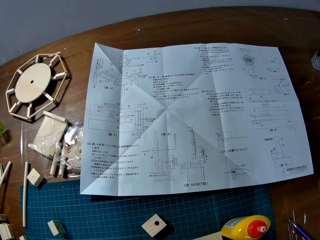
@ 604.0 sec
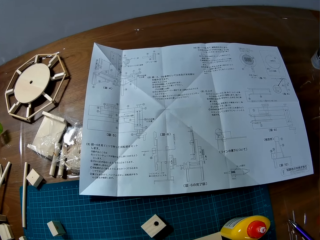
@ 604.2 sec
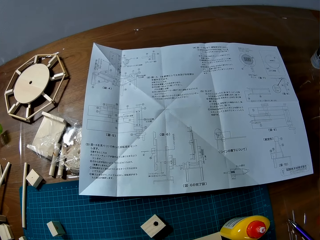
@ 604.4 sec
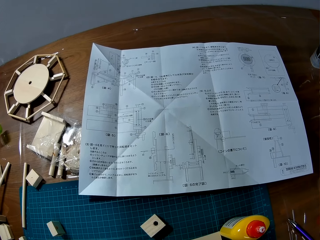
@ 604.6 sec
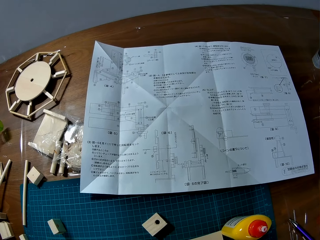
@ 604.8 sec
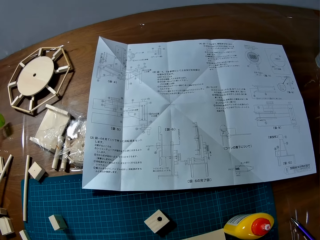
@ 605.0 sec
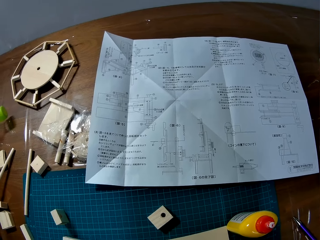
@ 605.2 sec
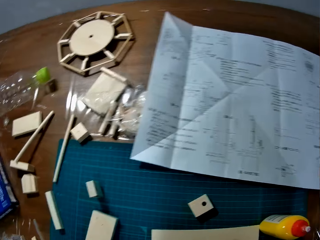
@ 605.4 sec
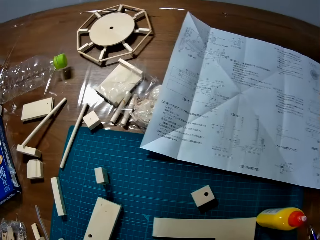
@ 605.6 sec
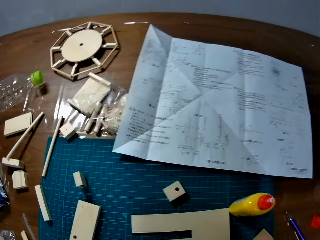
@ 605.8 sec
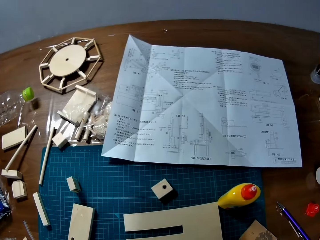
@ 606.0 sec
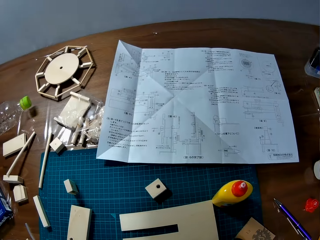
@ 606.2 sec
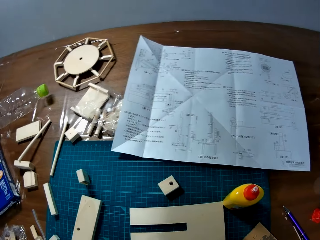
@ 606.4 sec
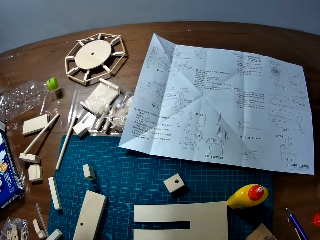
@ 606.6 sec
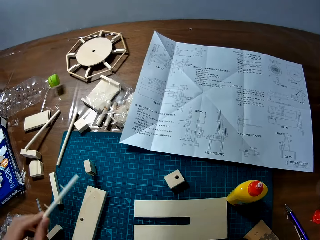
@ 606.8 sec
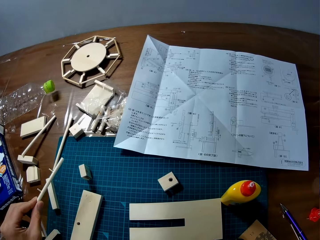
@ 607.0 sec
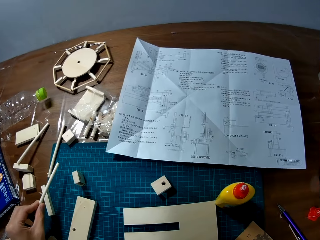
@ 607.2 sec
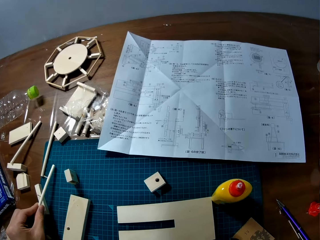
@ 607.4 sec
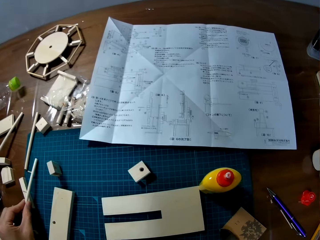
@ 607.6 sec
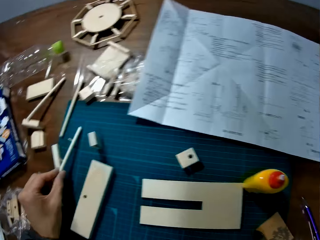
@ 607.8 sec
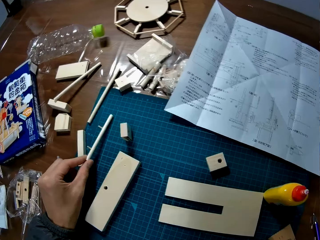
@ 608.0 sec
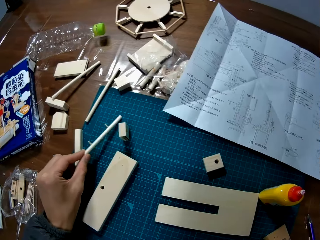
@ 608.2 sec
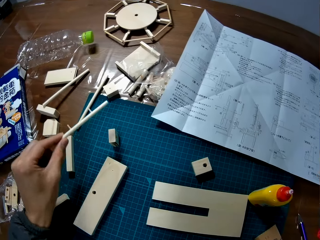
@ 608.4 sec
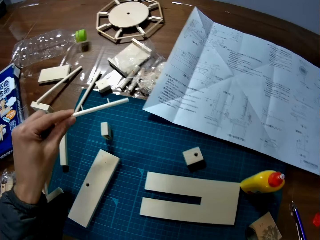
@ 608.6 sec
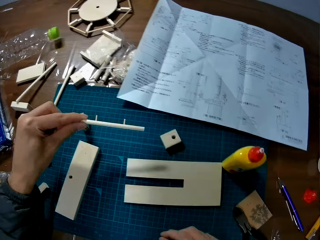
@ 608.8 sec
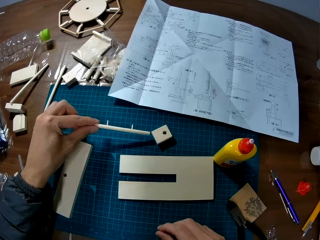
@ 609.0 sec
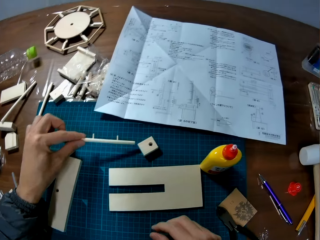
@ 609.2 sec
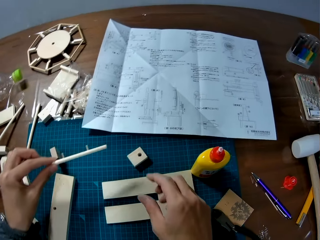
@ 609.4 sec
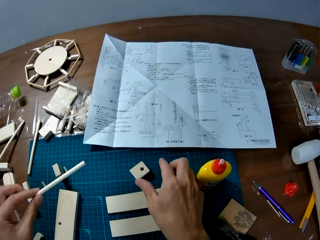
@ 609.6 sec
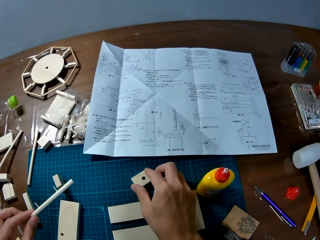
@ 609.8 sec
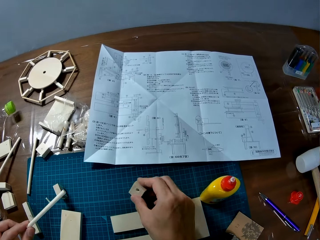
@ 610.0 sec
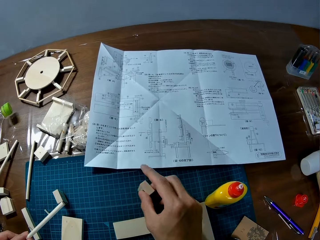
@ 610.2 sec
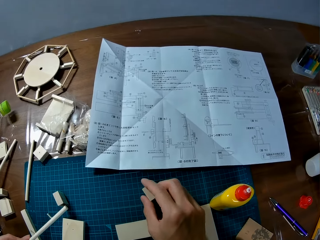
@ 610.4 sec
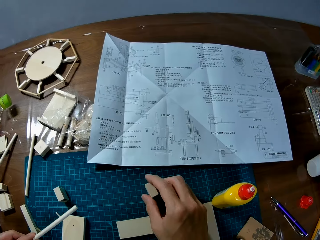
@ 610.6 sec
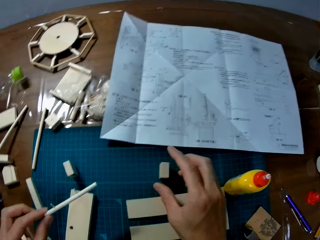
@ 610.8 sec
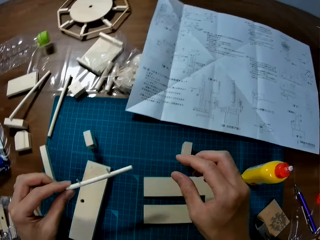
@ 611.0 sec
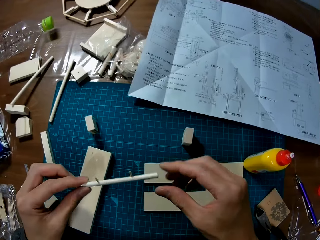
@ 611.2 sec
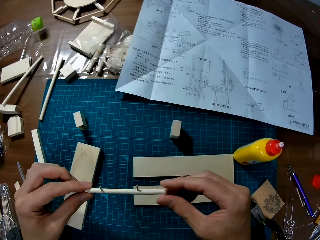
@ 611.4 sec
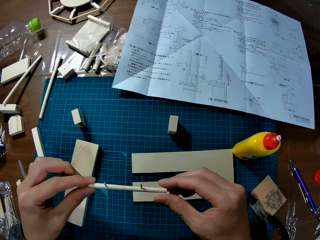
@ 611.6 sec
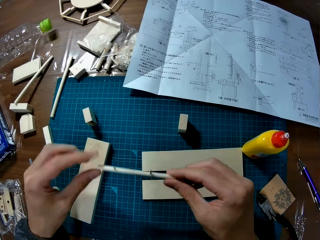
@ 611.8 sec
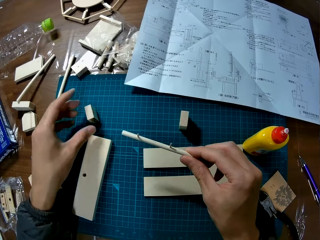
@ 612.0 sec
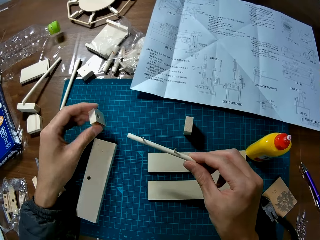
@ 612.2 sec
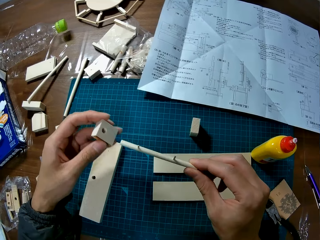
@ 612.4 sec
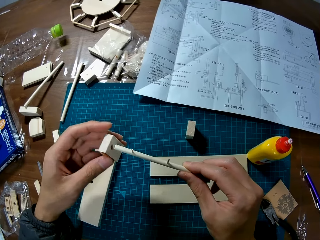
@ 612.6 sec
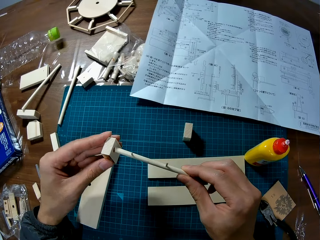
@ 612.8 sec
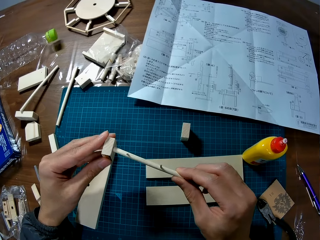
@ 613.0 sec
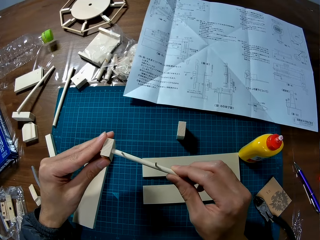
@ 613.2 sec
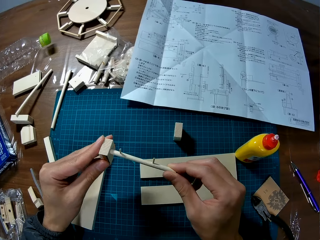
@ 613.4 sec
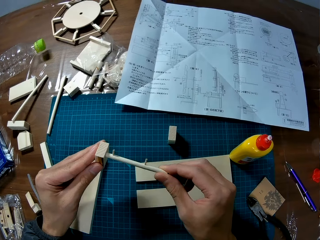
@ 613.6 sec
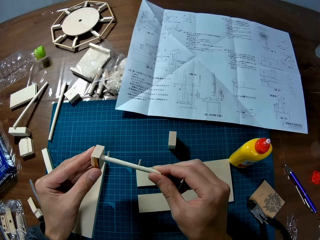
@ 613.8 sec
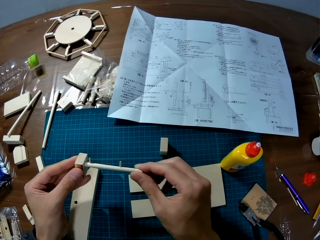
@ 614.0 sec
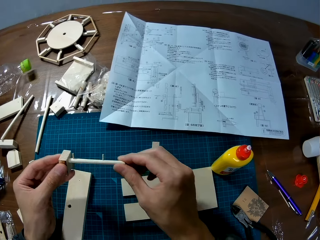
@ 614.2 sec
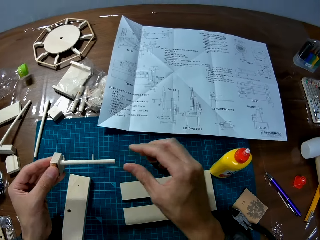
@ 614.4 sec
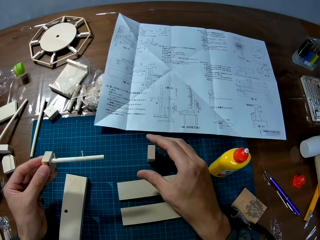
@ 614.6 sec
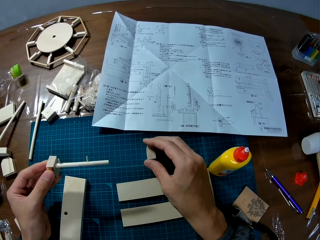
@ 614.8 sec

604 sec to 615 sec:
The camera wearer places the wood on the table, lifts the wood from the table, and grabs a piece of wood from the table. They adjust the wood pieces on the board. They touch the wood. They assemble the wood pieces.

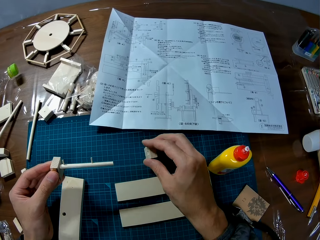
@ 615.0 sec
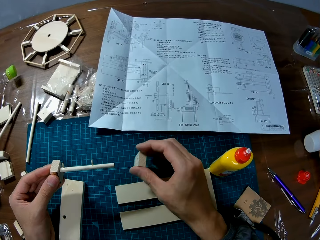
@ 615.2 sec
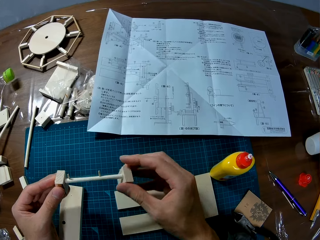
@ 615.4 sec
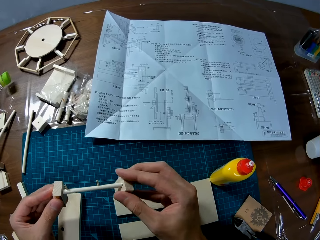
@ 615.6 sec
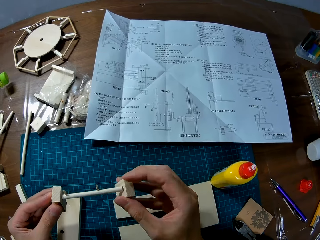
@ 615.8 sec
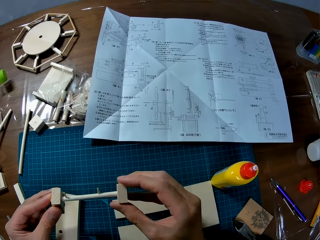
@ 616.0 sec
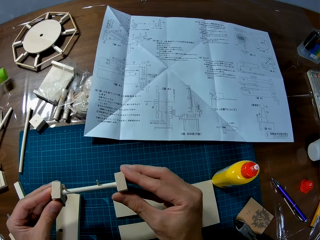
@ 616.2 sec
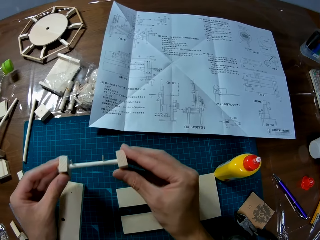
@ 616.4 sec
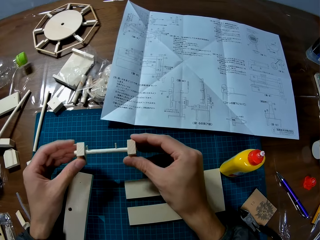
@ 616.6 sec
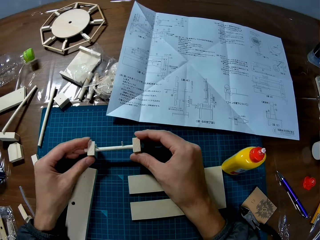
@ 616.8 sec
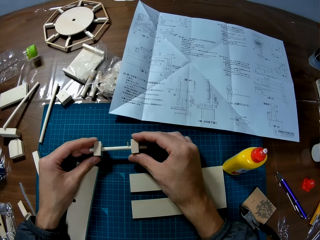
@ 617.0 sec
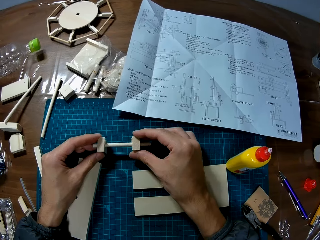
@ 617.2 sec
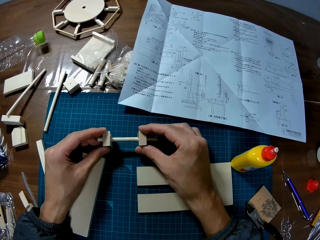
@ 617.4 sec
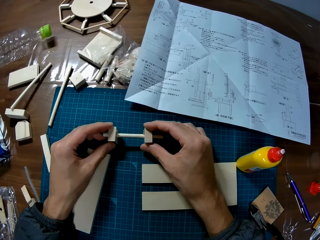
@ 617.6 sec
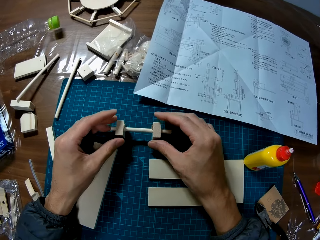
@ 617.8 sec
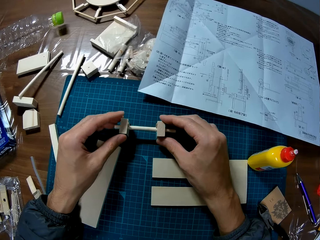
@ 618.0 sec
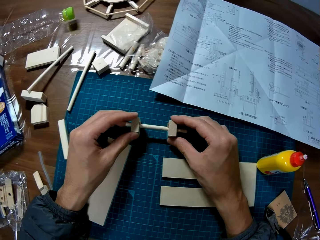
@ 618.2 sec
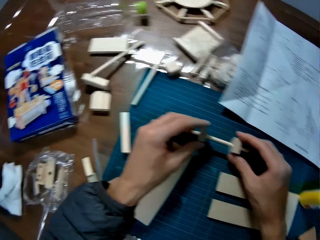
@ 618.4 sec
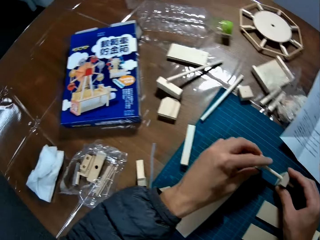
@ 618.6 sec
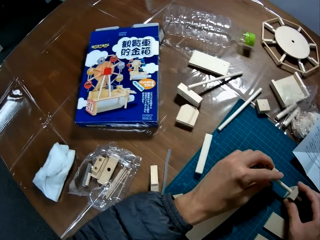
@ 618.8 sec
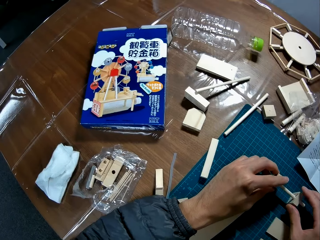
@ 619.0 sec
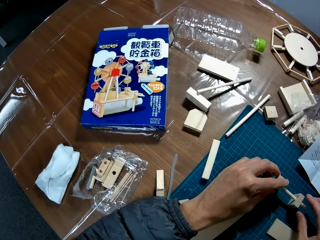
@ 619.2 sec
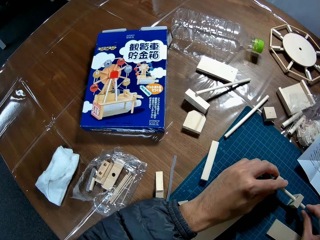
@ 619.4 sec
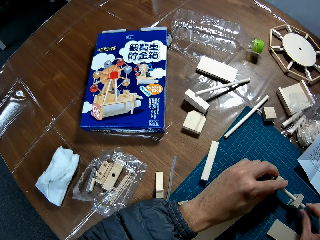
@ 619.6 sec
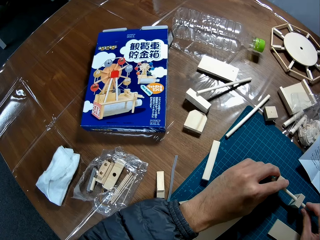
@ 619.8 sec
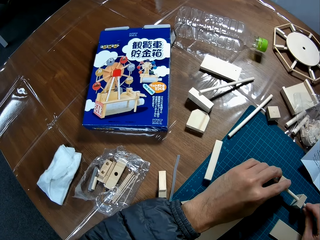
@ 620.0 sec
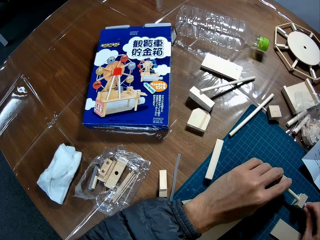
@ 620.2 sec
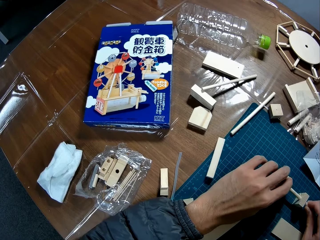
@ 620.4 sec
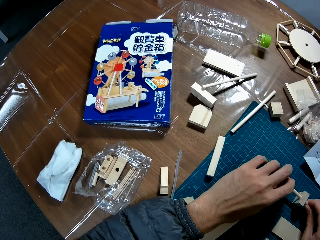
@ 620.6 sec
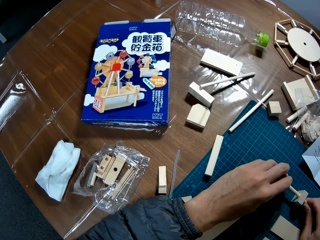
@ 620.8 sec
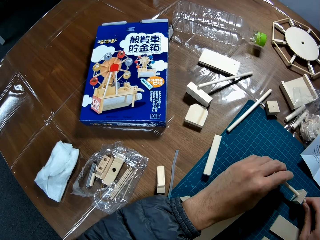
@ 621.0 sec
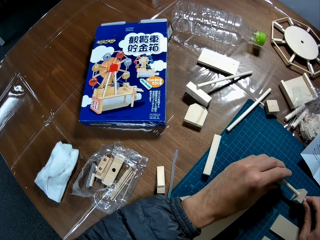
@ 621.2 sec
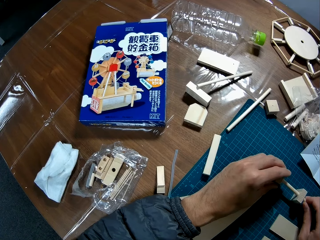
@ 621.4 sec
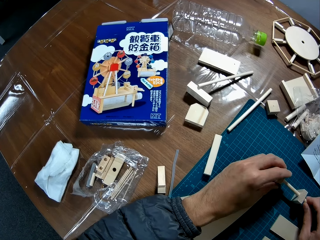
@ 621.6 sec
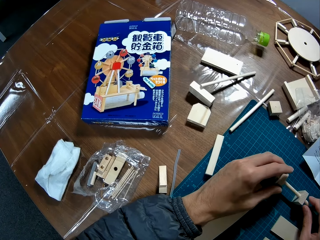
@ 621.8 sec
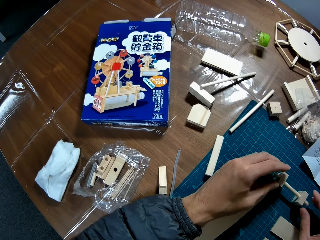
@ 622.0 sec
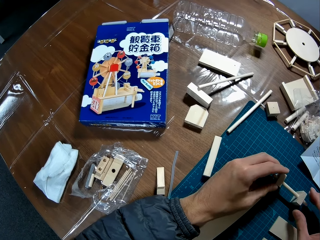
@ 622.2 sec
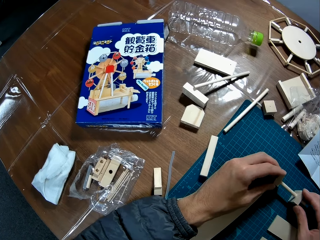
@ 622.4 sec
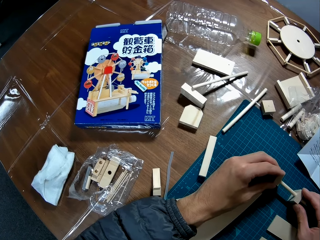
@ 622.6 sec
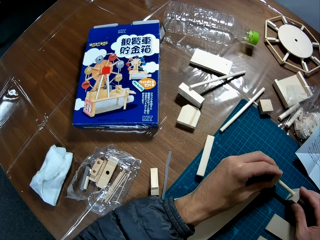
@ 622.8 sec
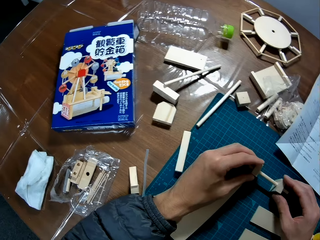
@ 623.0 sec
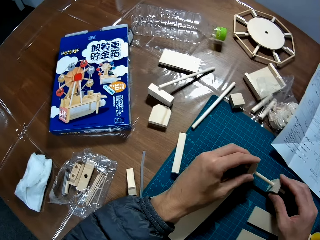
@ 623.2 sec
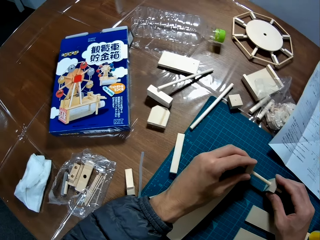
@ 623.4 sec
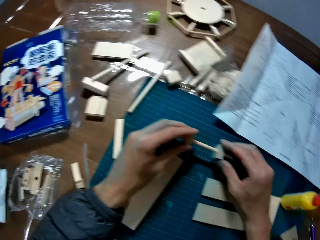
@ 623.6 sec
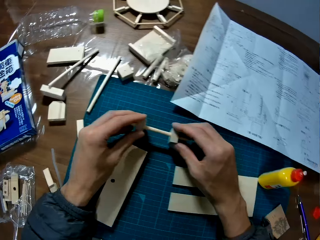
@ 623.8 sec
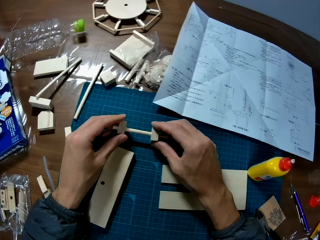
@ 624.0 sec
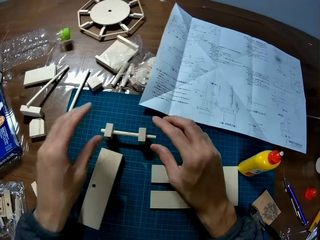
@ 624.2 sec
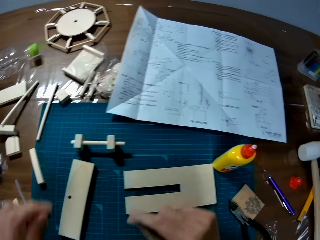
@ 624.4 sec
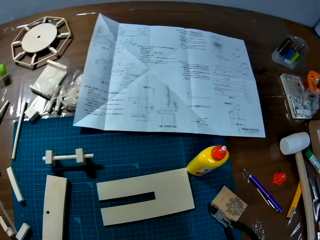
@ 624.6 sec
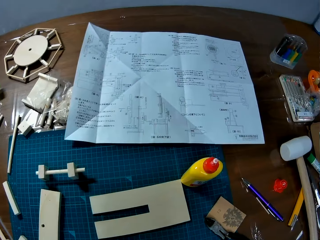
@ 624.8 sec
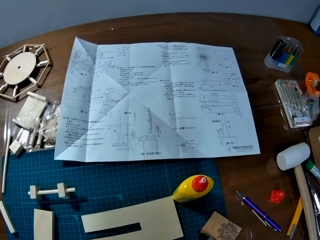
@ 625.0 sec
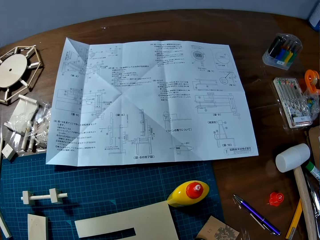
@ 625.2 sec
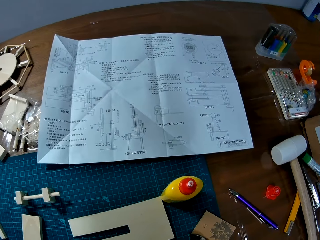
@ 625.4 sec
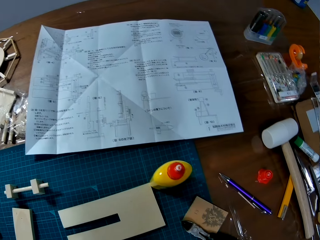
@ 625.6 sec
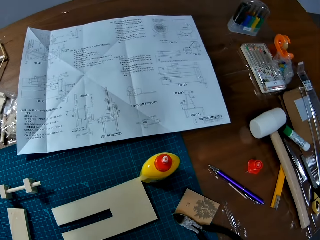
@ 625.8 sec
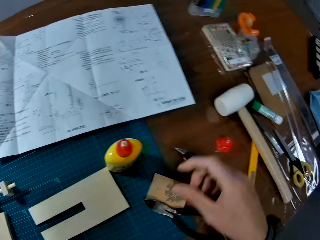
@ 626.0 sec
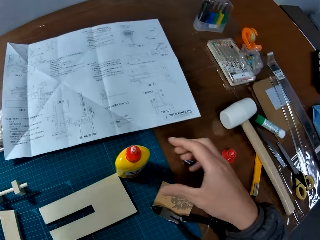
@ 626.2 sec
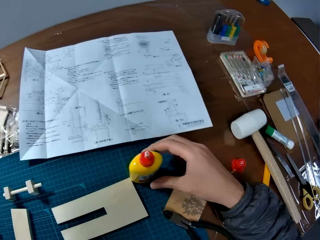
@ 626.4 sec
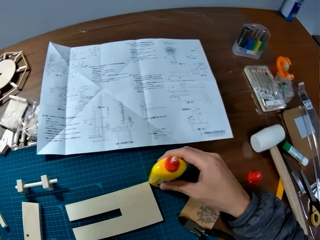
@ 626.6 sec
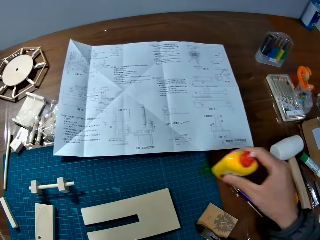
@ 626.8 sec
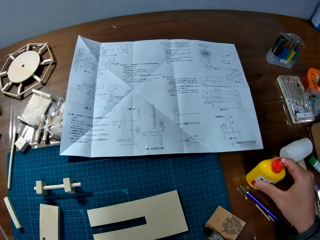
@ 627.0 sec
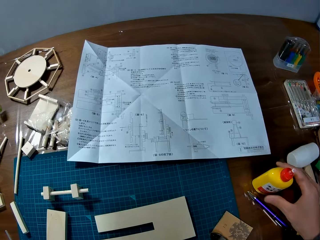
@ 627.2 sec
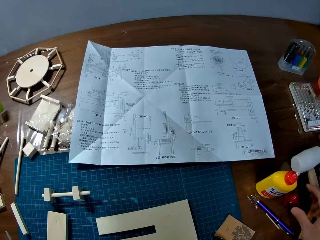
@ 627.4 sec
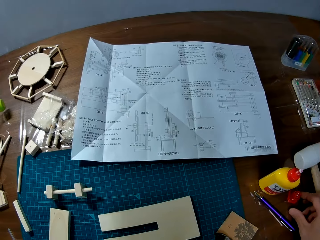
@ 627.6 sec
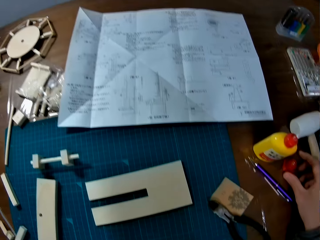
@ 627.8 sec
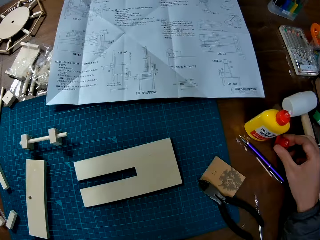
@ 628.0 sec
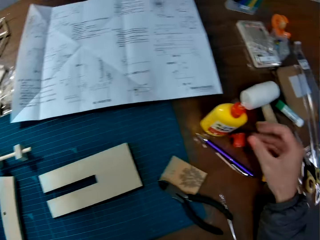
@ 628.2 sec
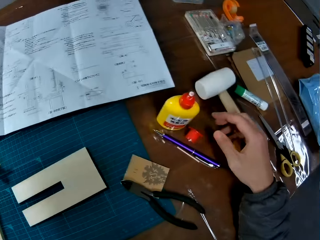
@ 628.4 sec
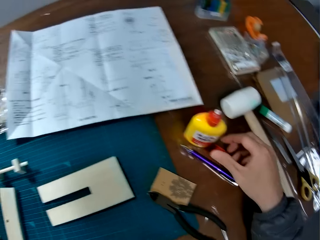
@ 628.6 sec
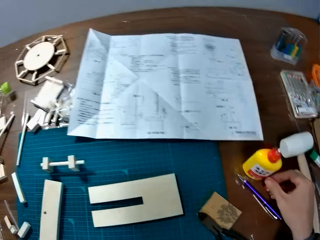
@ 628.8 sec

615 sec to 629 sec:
The camera wearer takes another piece of wood from the table. They fix the woods together. They place the wood assembly on the table. They look around on the table. They place the wood assembly on the table. They look around on the table. They move the adhesive bottle. They take an office glue from the table and place the glue on the table.
